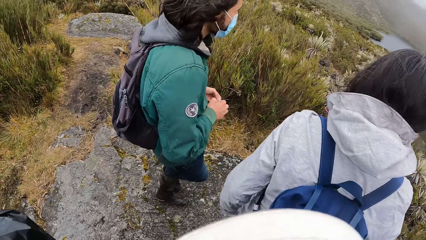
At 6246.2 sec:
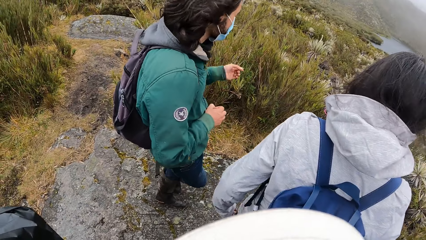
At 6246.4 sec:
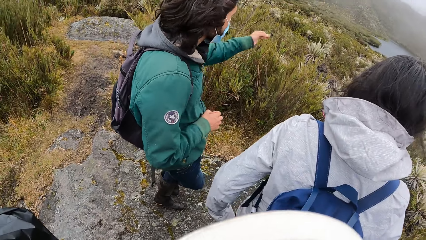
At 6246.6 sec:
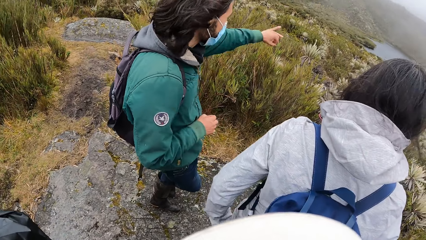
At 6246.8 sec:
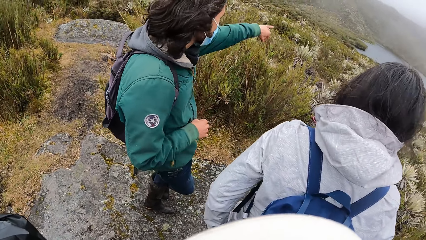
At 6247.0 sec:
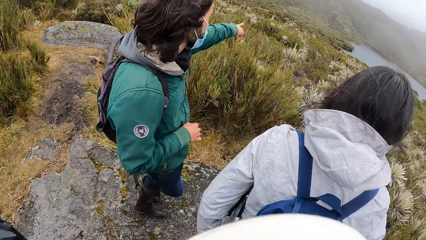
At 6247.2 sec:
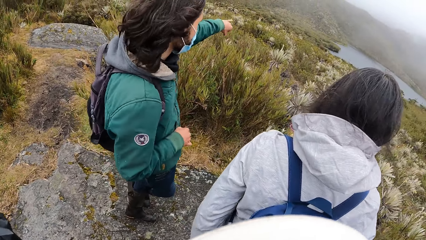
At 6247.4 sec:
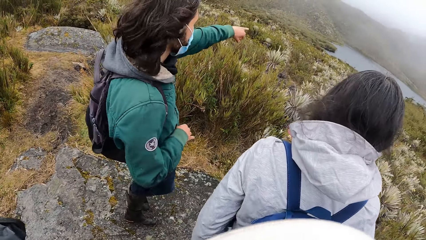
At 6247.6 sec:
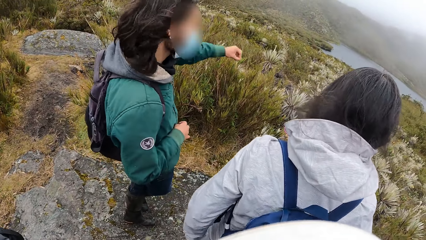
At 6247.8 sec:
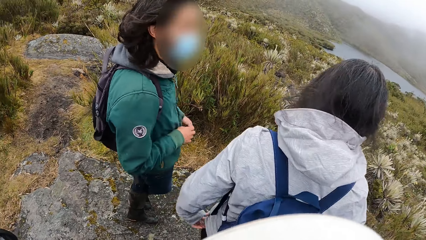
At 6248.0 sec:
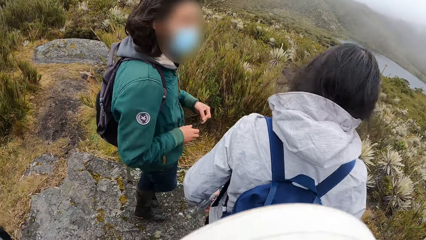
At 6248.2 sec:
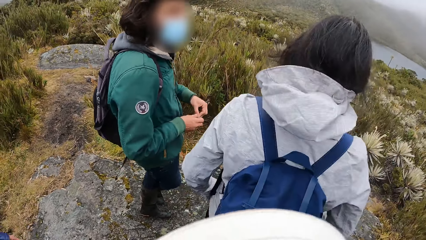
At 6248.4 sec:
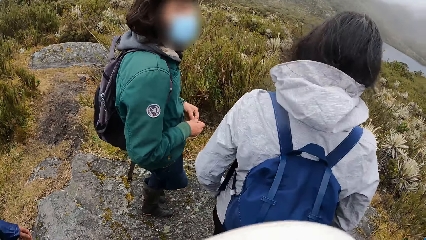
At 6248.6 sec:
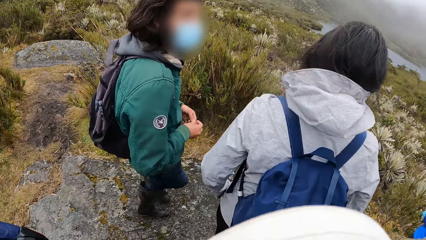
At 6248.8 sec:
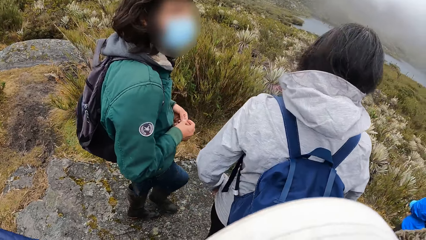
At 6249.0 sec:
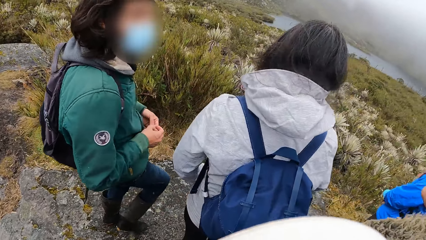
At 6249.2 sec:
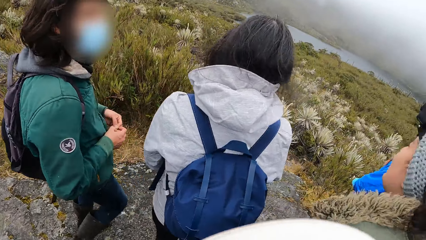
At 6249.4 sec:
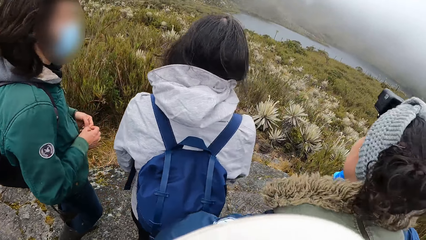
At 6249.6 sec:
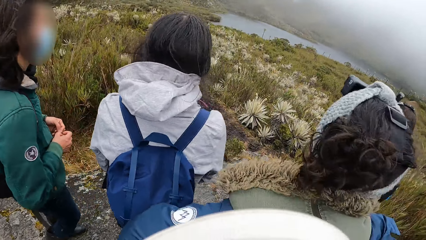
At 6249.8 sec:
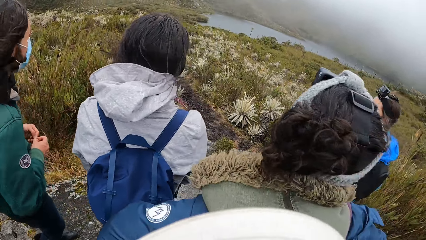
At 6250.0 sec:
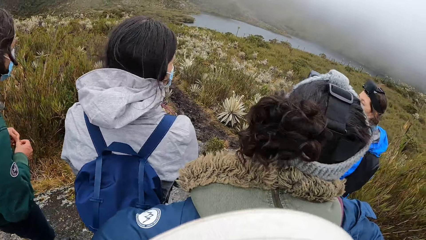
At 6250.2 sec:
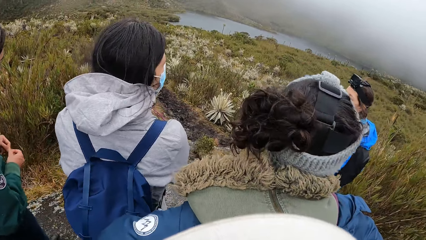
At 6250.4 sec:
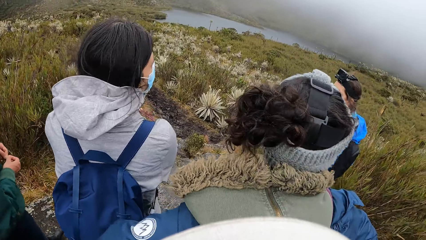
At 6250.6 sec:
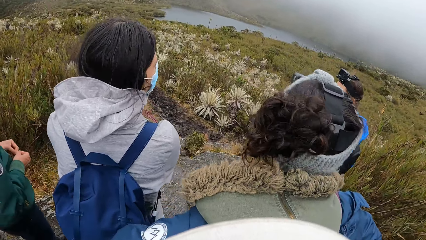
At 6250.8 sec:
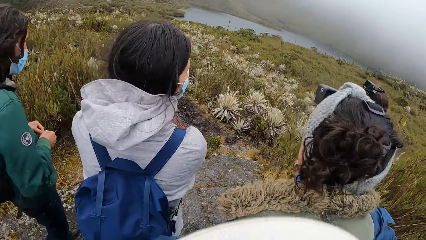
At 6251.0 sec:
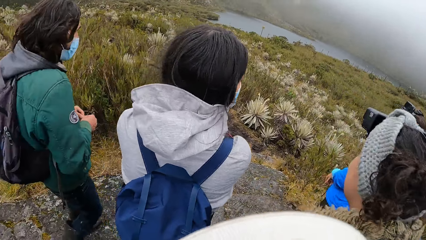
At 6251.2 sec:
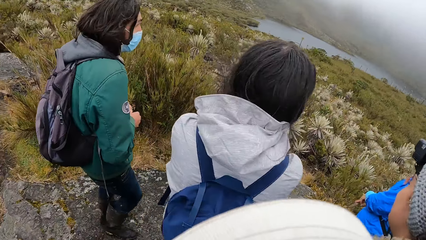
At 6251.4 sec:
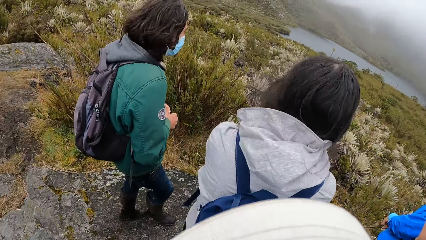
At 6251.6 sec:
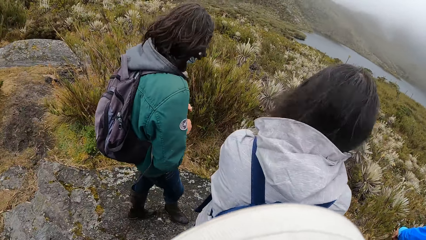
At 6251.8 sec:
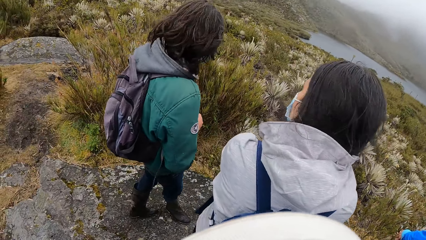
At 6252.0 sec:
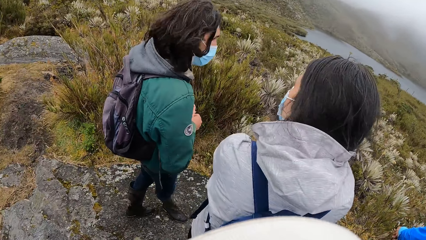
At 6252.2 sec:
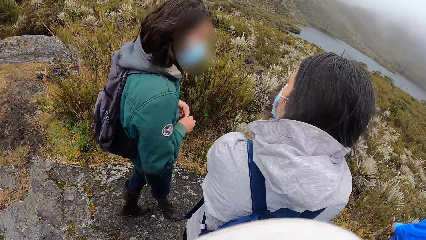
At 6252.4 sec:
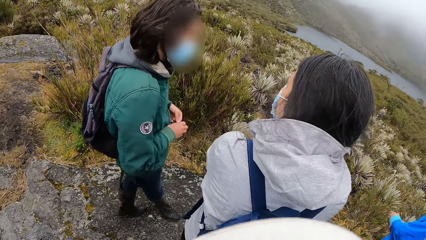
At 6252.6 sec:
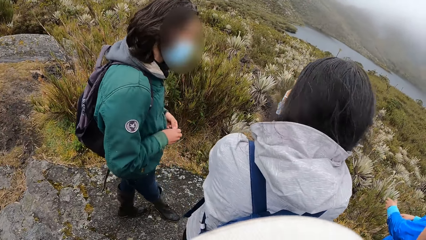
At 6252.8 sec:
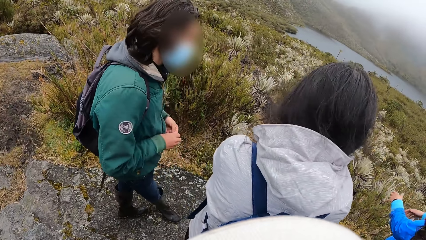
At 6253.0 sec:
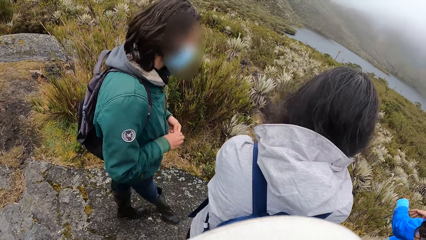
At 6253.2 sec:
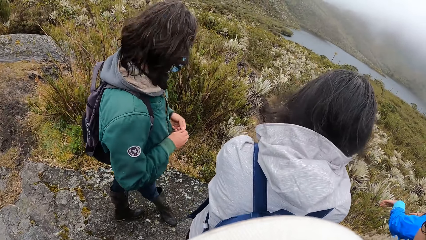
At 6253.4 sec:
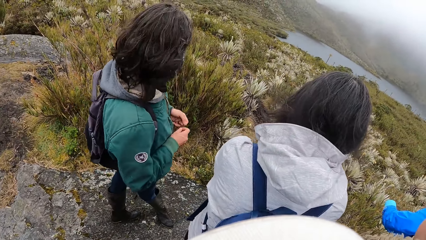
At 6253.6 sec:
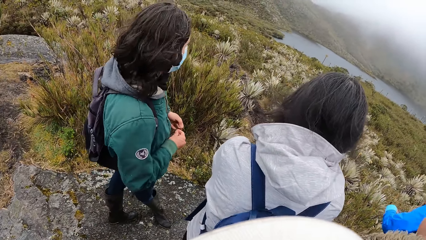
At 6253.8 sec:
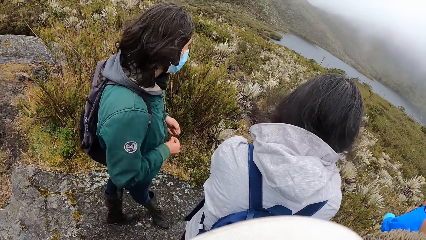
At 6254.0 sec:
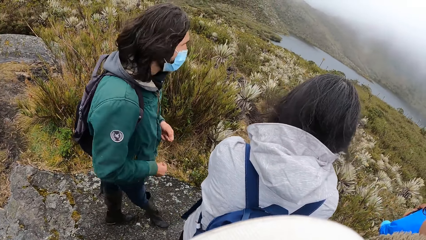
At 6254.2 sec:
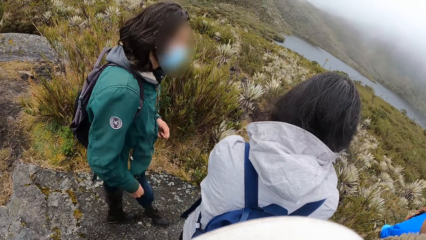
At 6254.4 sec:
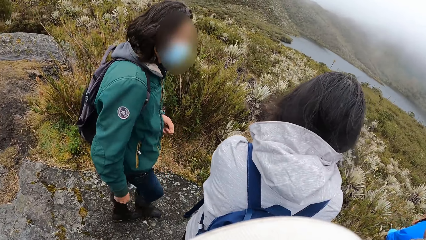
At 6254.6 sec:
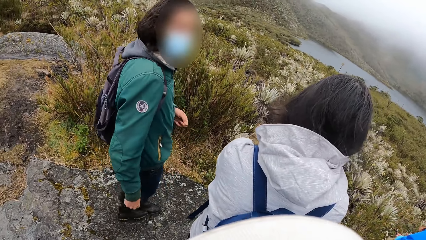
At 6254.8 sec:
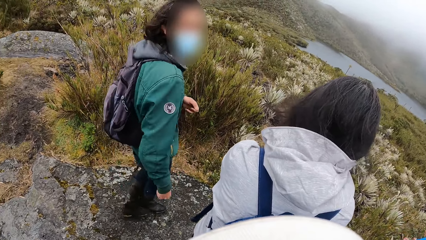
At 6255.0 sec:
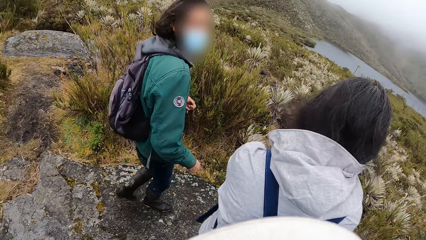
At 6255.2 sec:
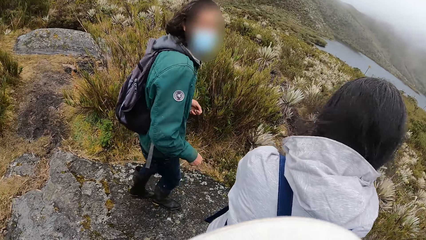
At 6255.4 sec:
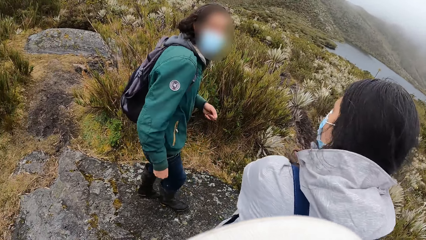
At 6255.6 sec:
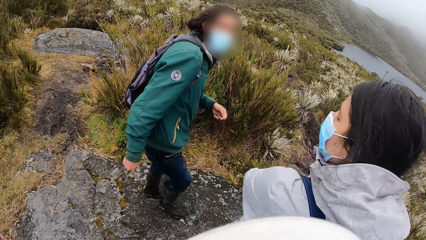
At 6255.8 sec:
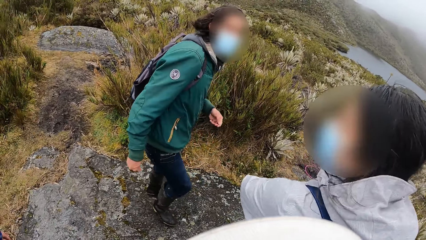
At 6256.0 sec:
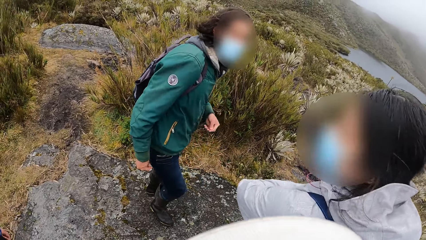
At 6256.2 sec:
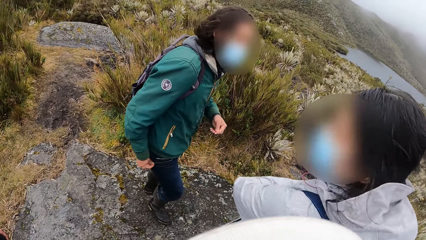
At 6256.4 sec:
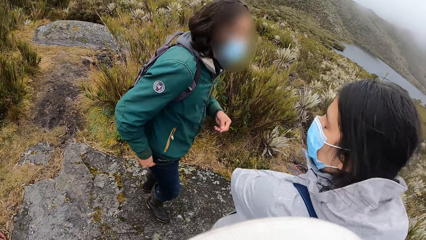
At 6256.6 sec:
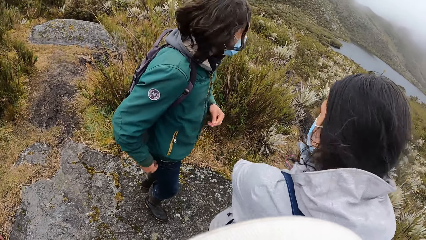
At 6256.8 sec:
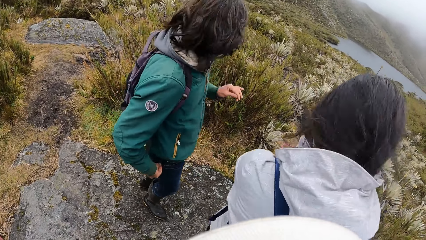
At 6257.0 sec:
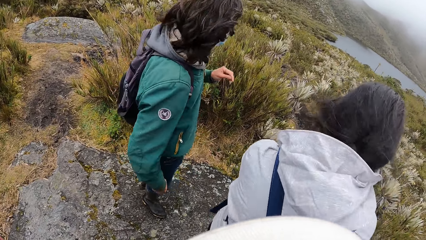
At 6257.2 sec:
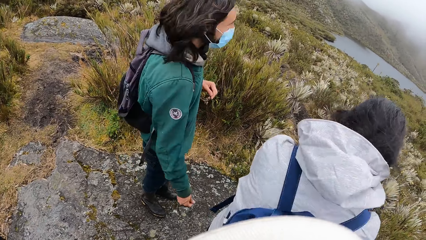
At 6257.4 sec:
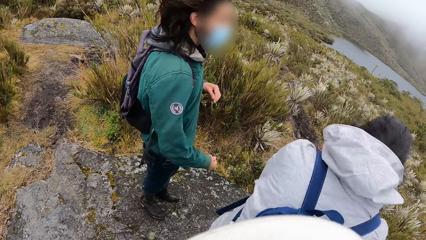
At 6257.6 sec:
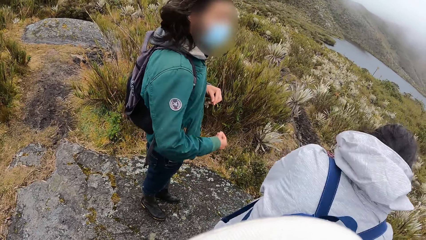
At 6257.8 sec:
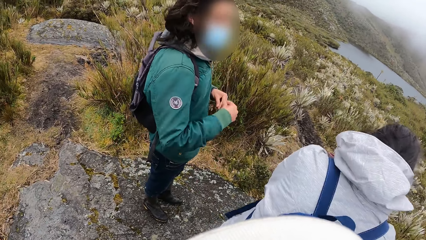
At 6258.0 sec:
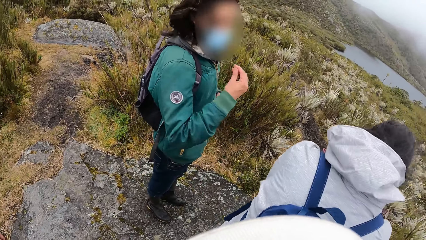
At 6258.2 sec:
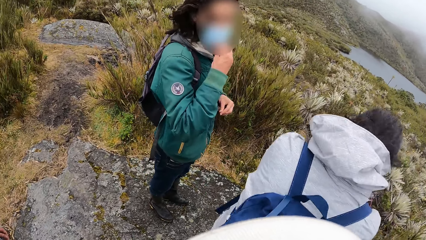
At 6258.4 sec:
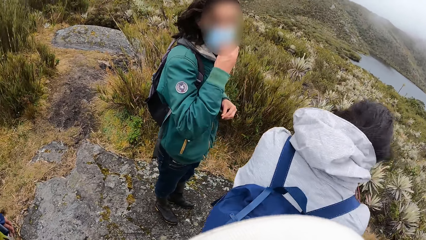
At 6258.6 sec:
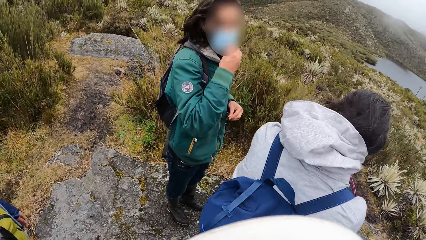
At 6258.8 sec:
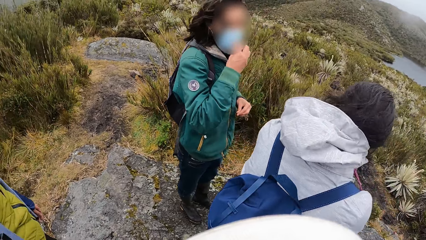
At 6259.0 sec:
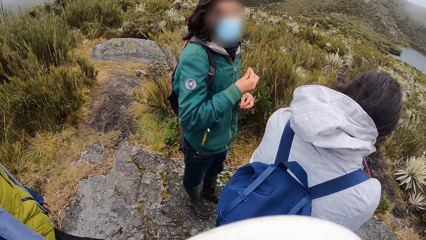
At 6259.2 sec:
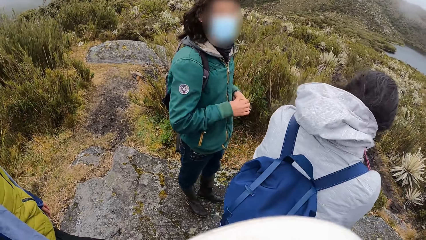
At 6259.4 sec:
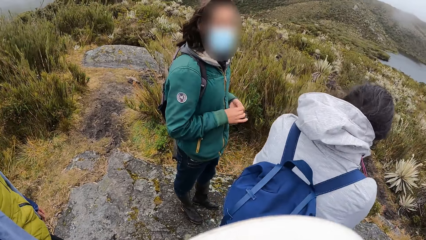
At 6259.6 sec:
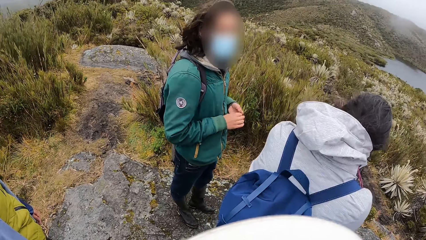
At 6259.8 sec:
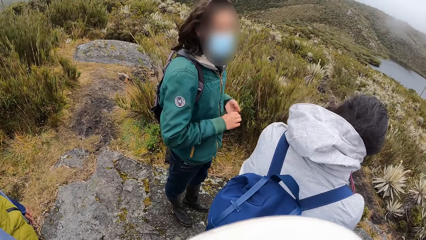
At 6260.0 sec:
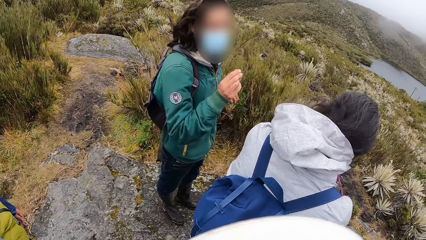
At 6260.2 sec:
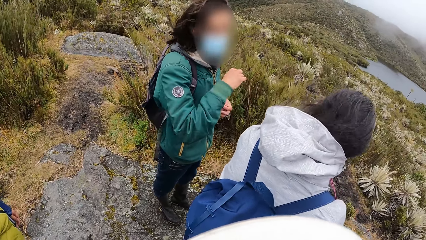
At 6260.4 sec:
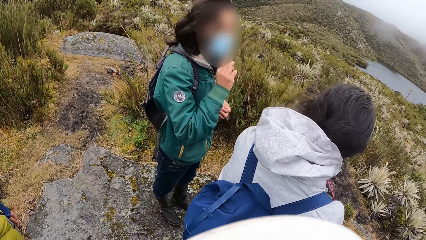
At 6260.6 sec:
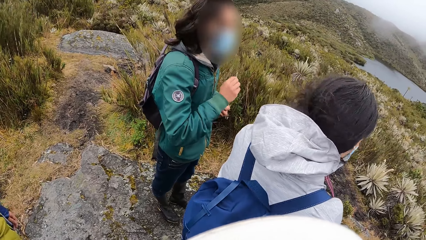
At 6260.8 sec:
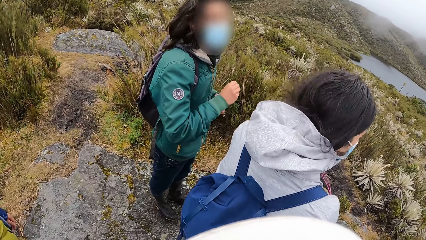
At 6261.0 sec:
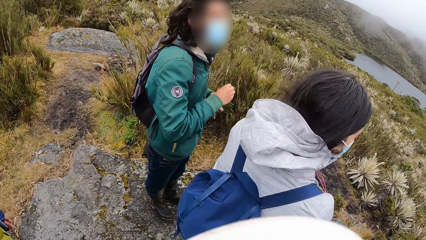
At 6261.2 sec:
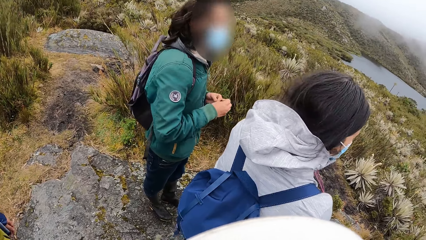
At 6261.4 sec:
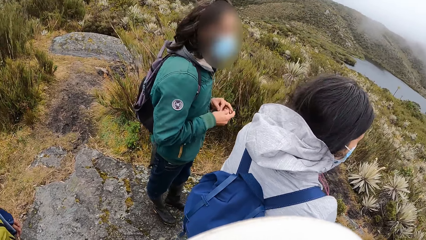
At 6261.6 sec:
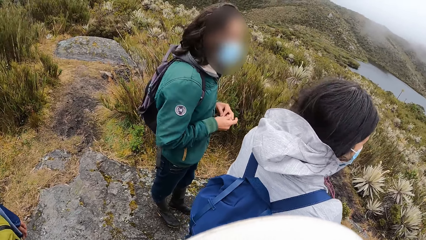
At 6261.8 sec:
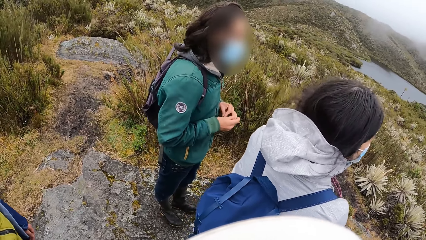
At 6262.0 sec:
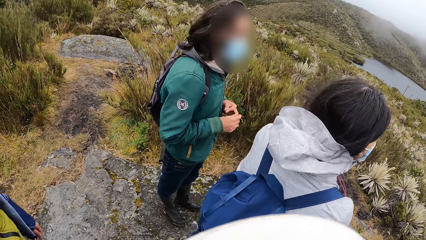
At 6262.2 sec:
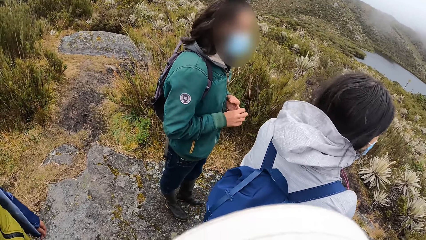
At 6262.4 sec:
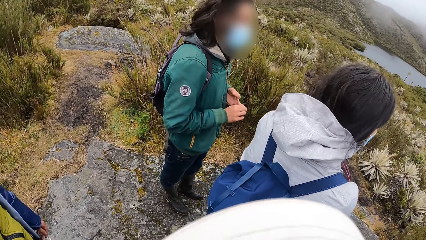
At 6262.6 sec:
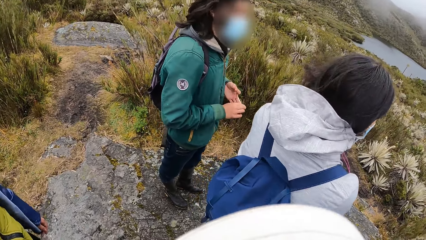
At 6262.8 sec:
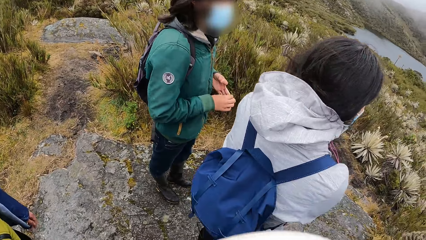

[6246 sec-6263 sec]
The camera wearer raises his hand. He interacts with a man and a woman.
